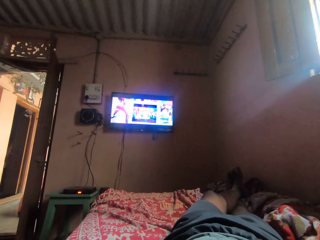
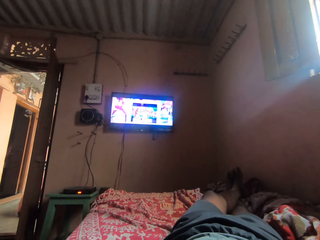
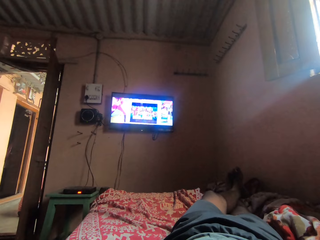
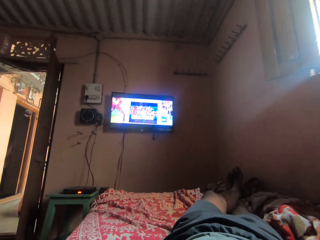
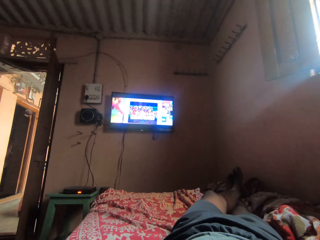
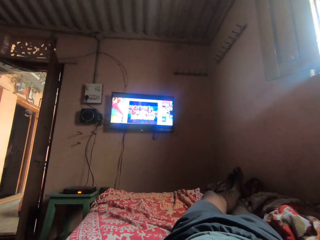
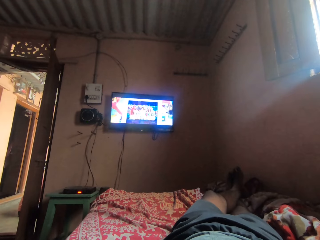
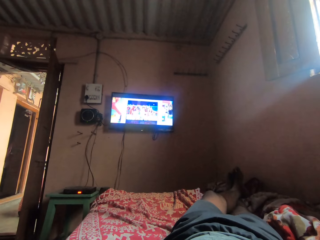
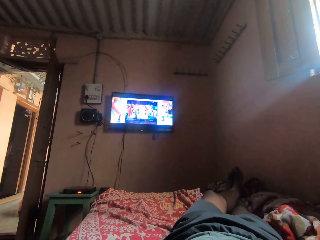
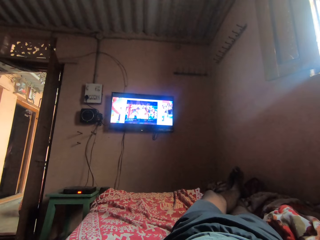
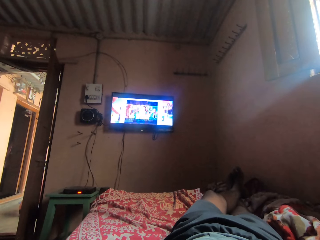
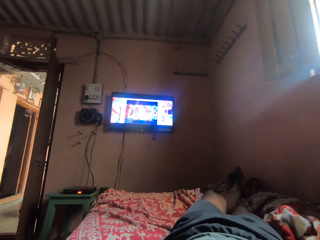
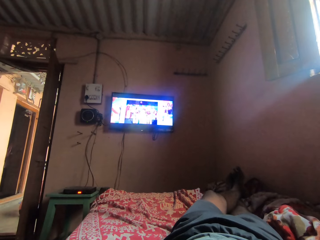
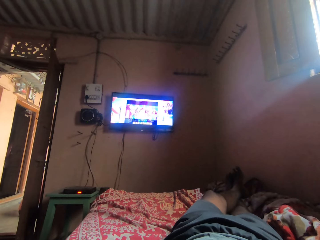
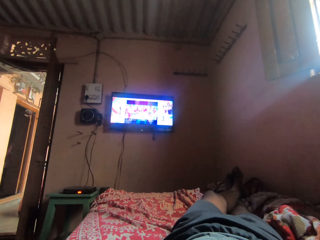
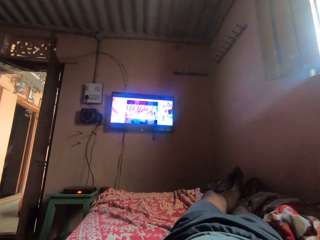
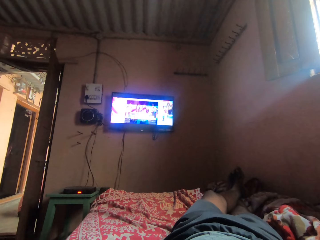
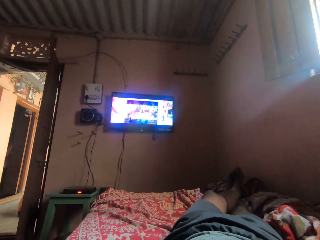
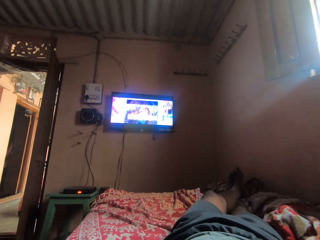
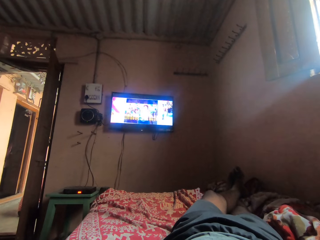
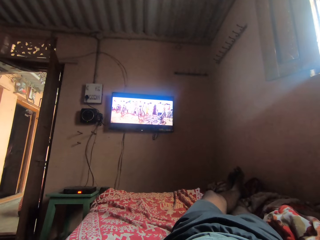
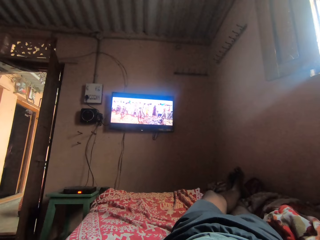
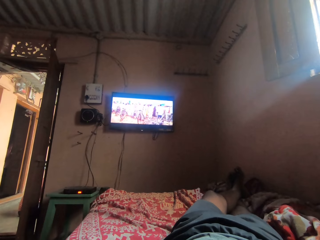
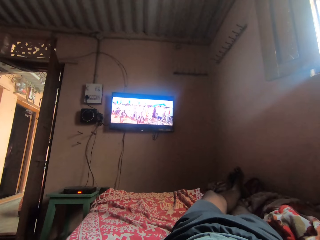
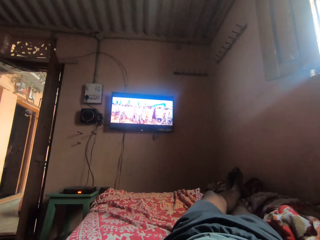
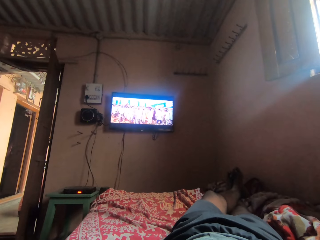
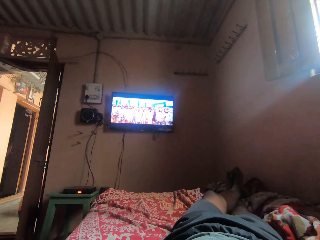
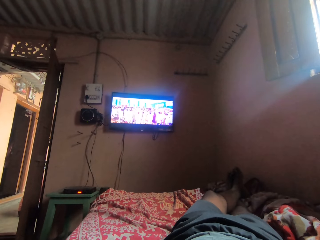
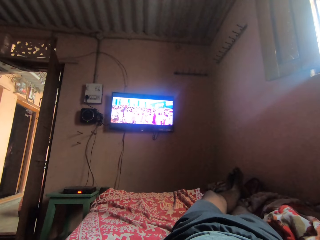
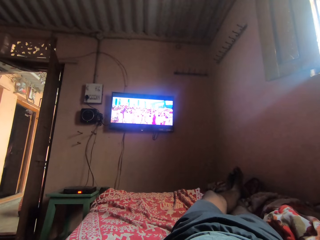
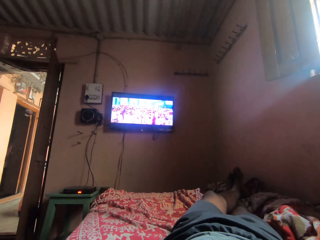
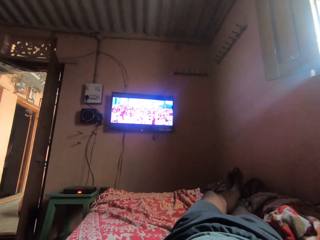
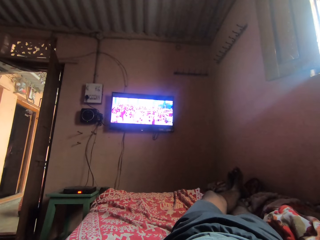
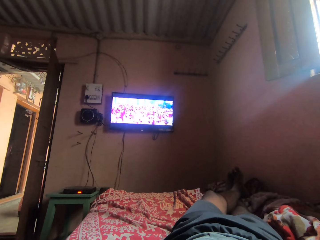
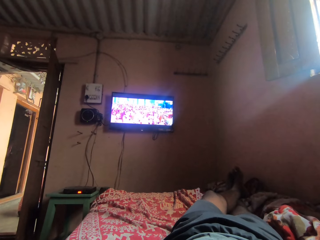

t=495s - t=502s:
The camera wearer shakes leg toes.

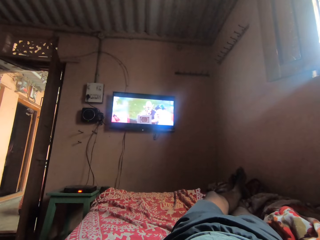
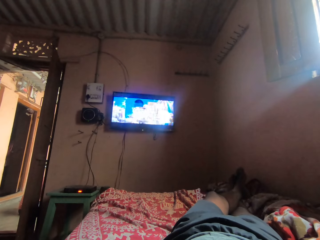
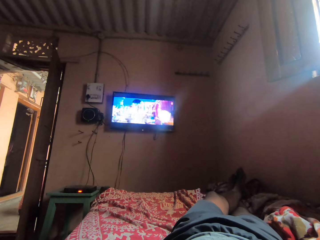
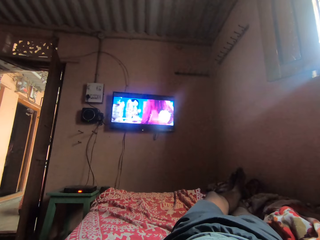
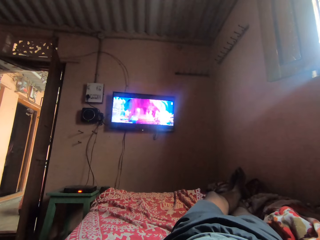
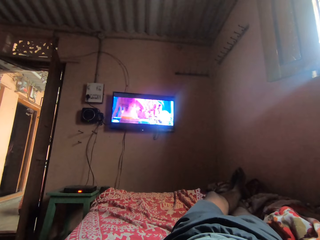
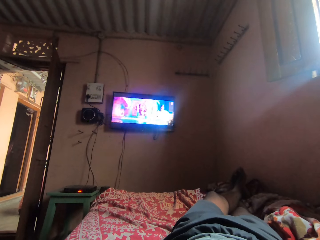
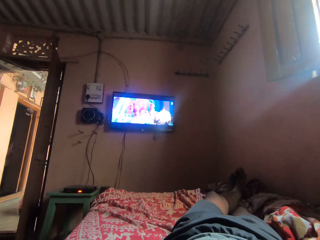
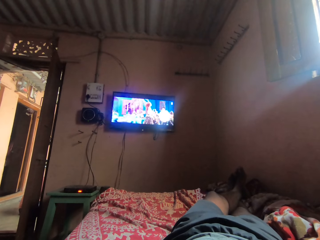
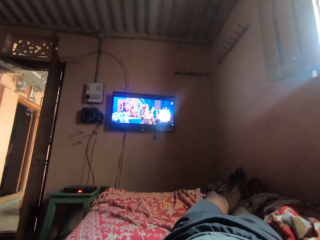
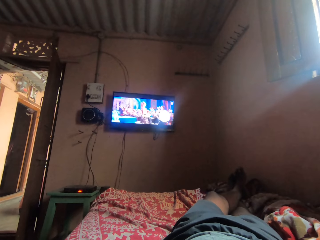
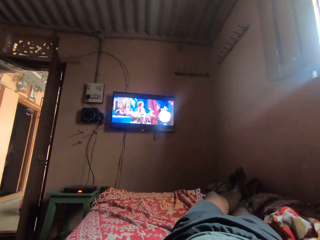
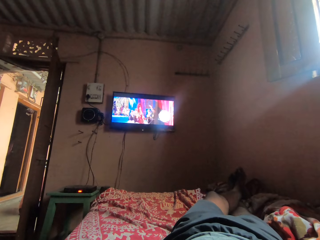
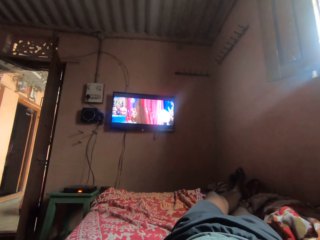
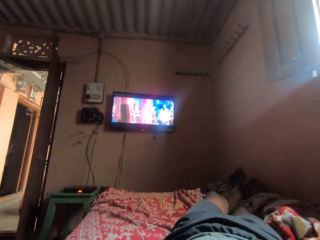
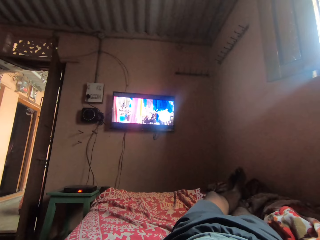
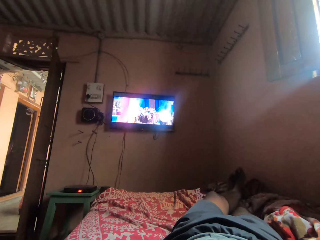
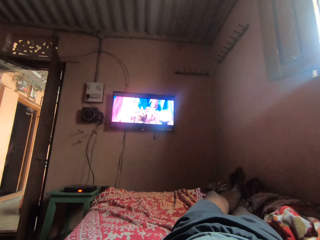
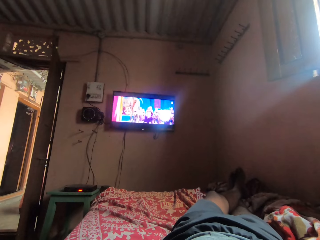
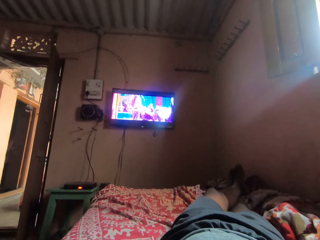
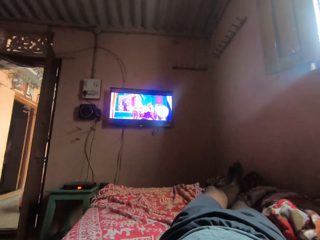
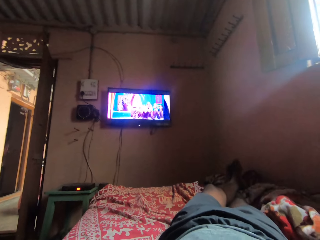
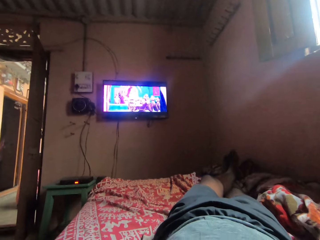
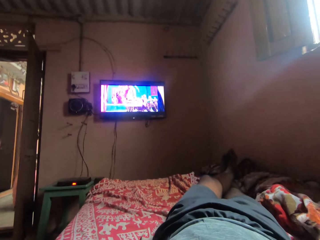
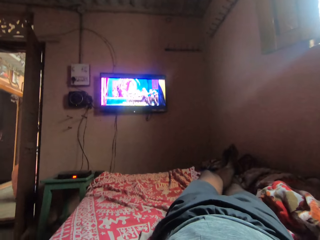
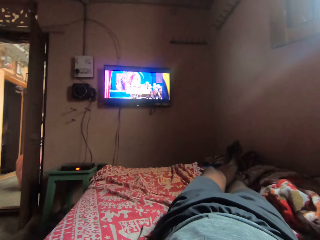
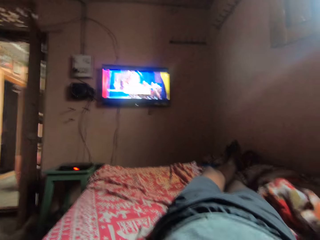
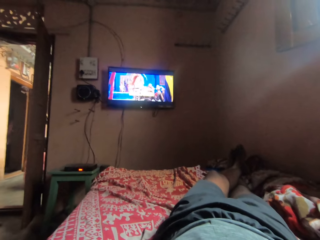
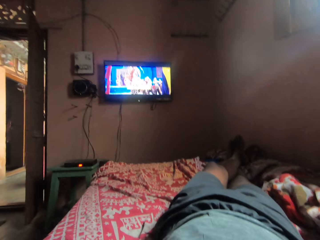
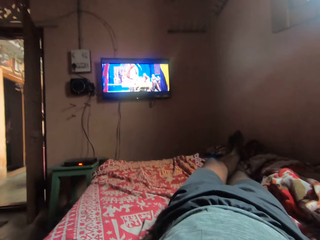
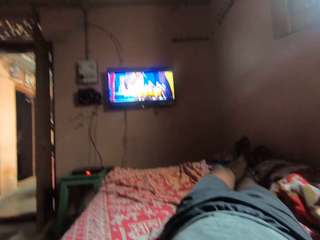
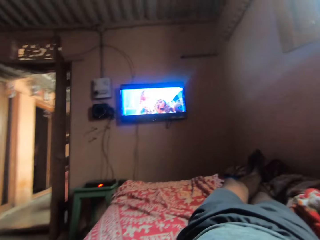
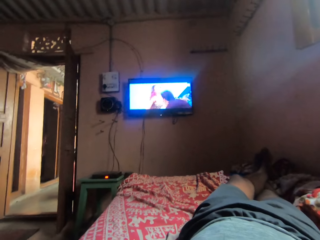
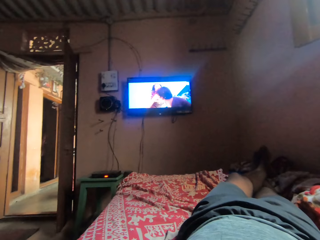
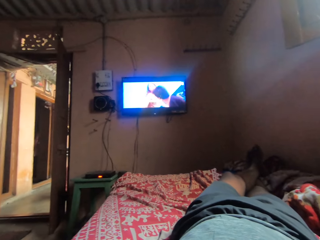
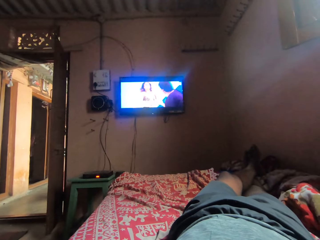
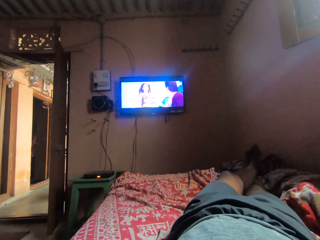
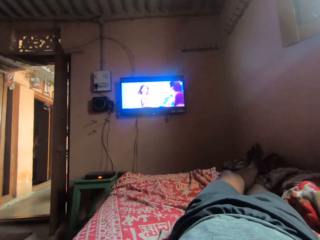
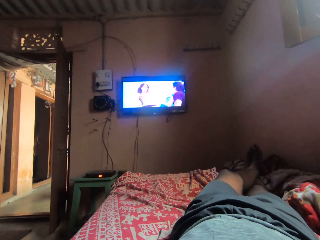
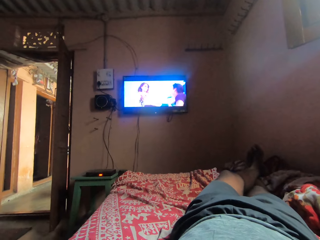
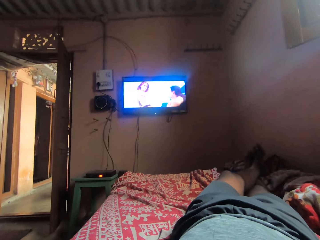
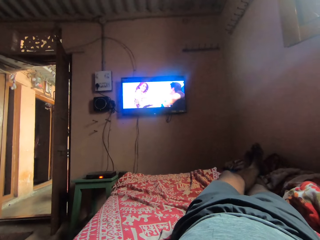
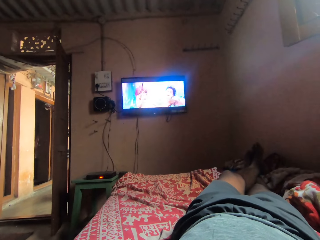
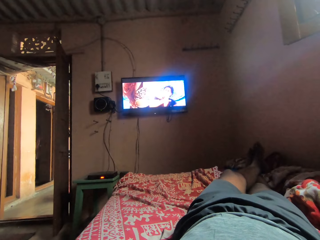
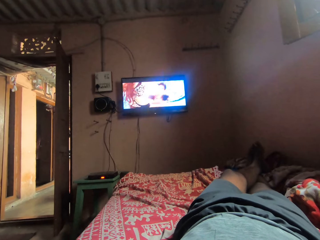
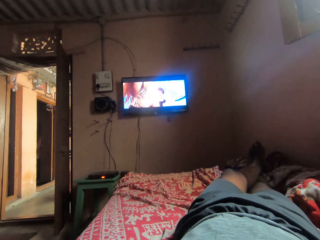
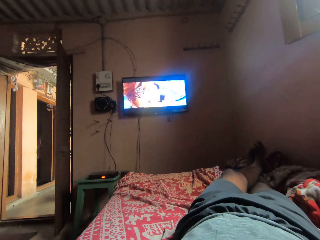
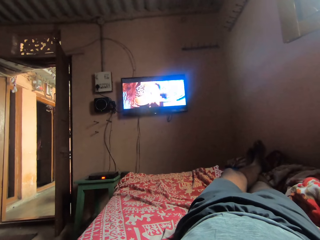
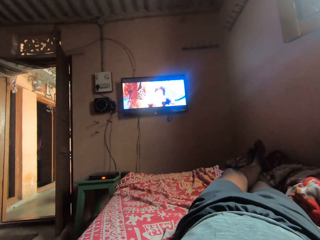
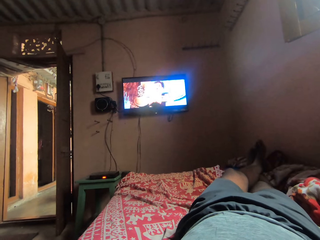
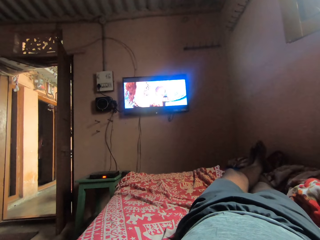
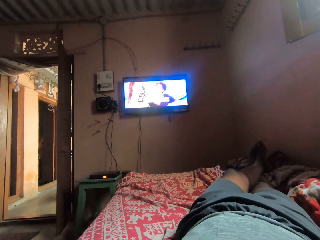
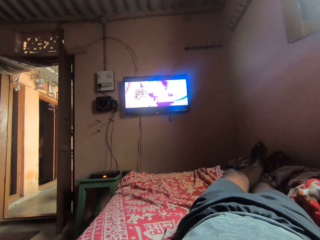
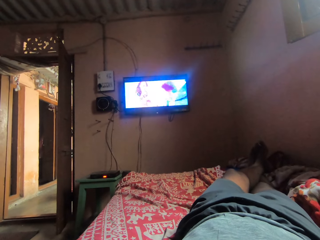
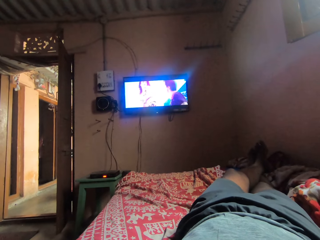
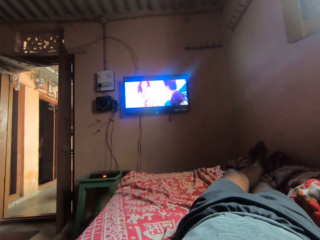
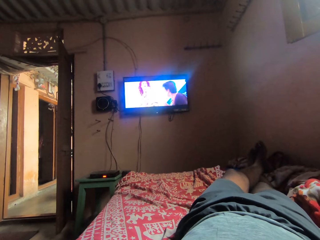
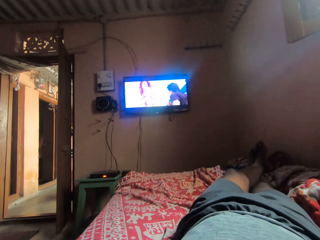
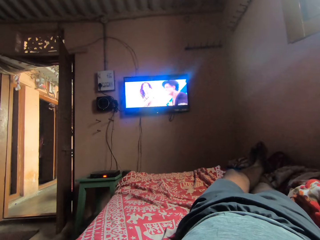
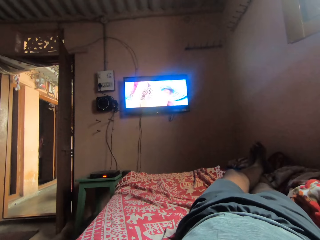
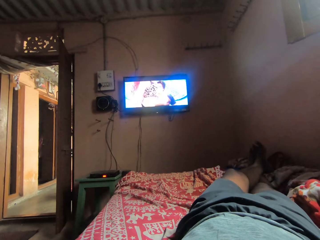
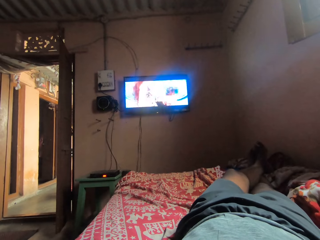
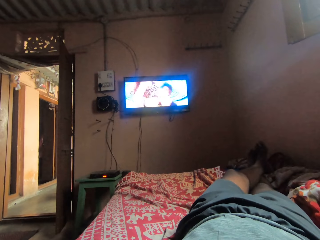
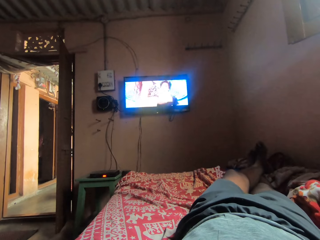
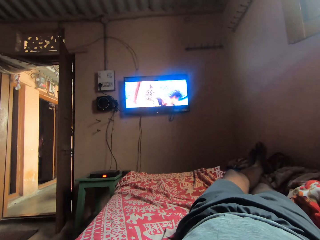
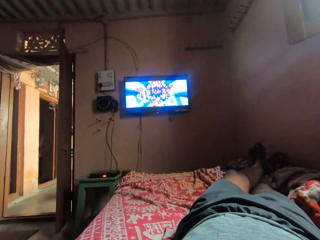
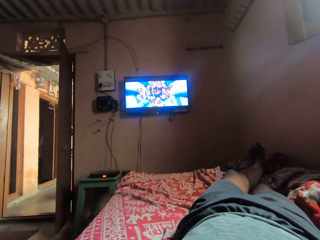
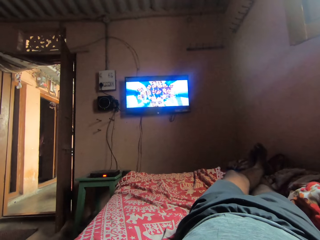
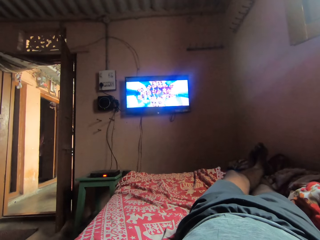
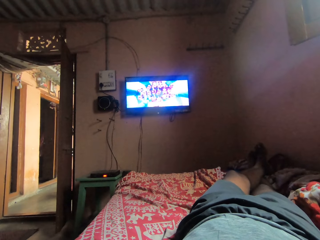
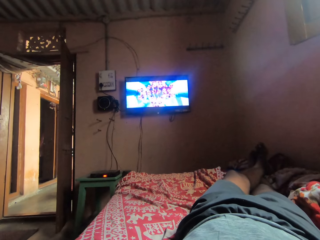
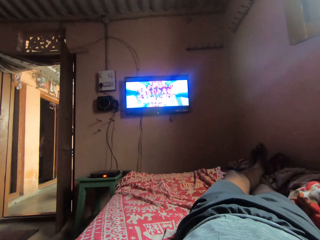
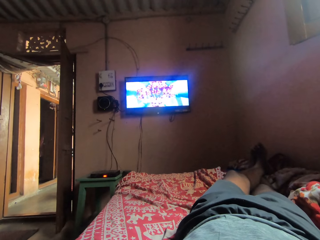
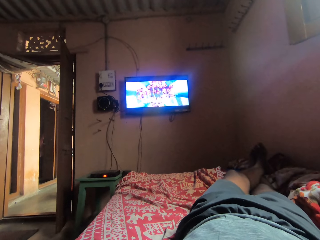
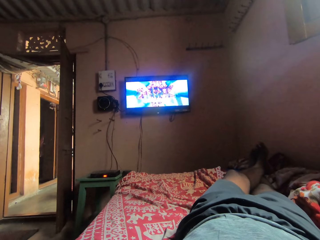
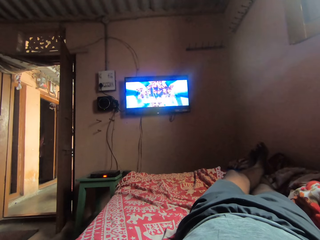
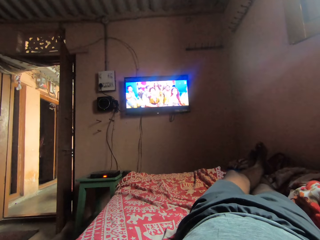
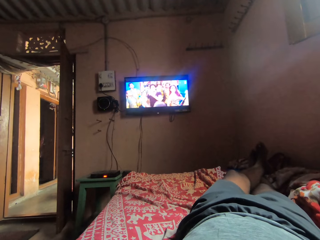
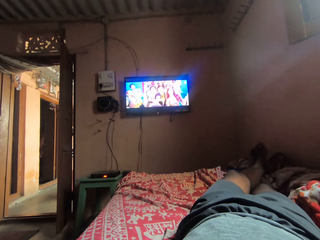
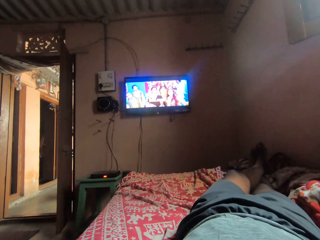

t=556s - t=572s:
The camera wearer watches television. They turn around. They look around. They stare at the television.
